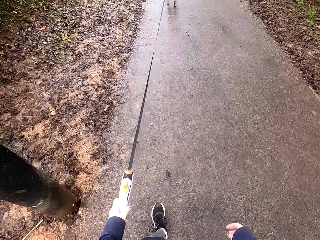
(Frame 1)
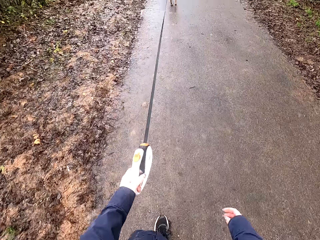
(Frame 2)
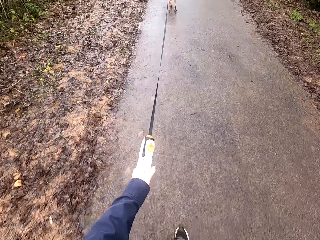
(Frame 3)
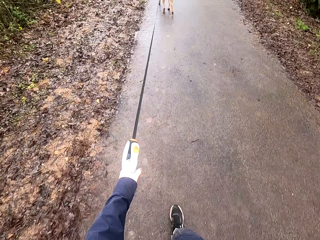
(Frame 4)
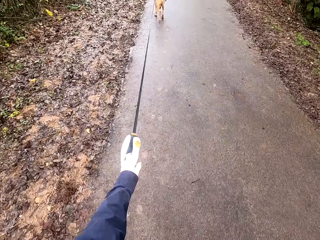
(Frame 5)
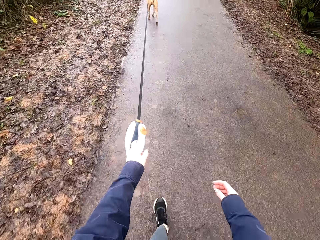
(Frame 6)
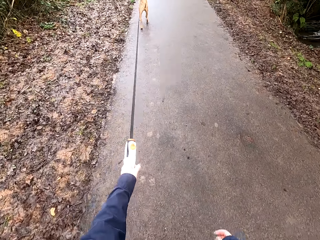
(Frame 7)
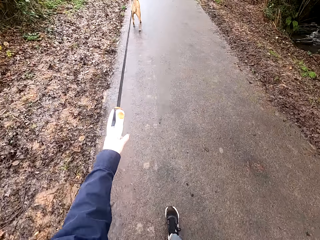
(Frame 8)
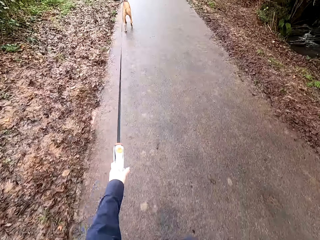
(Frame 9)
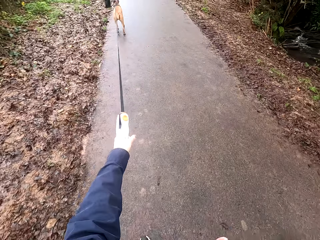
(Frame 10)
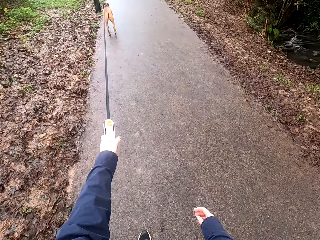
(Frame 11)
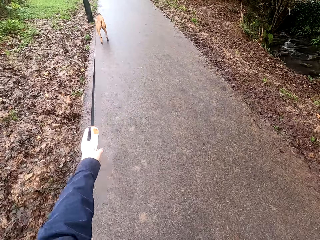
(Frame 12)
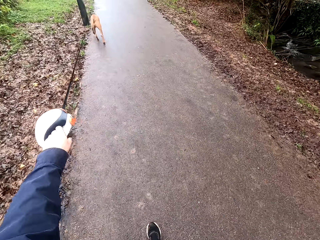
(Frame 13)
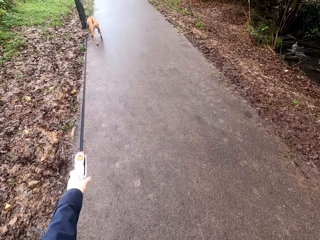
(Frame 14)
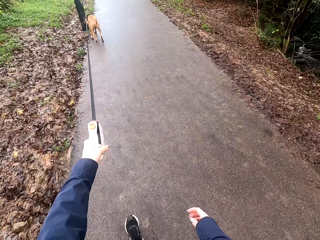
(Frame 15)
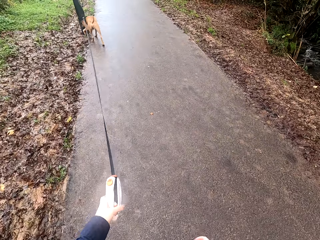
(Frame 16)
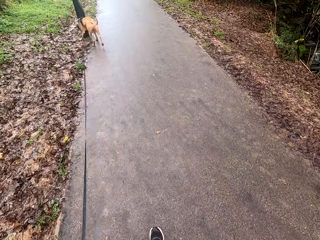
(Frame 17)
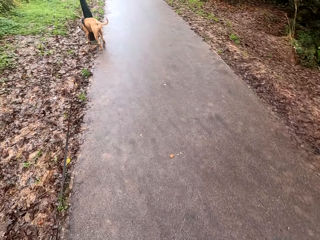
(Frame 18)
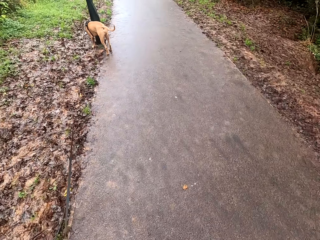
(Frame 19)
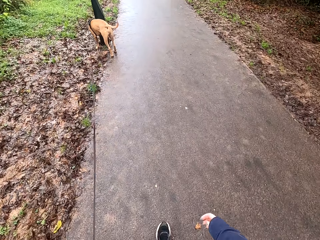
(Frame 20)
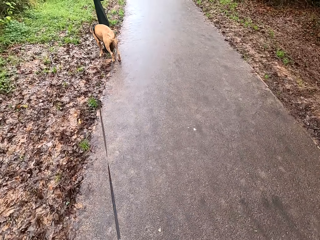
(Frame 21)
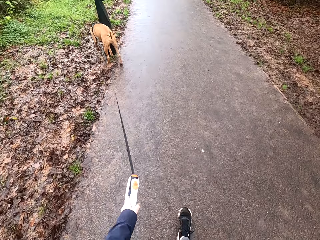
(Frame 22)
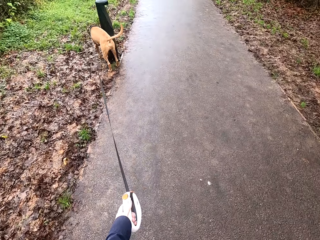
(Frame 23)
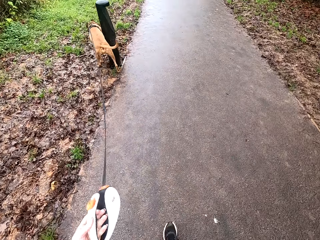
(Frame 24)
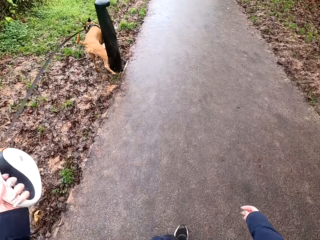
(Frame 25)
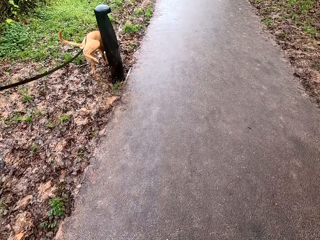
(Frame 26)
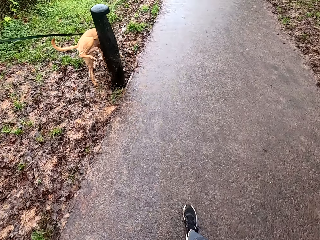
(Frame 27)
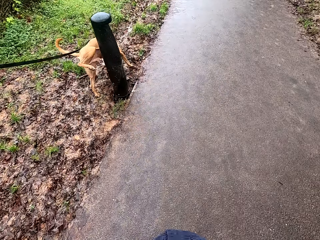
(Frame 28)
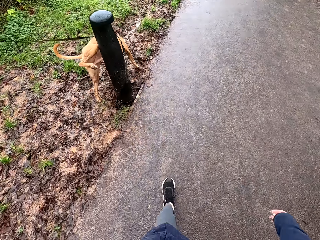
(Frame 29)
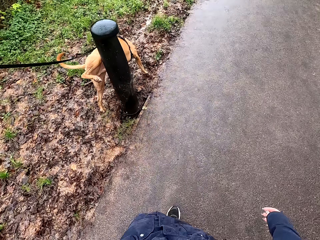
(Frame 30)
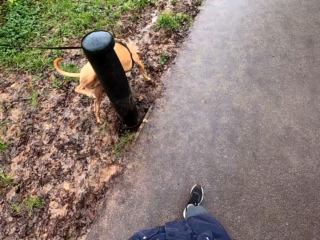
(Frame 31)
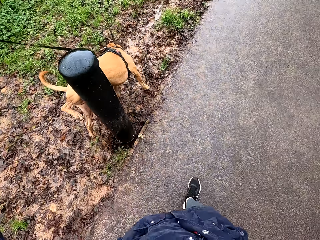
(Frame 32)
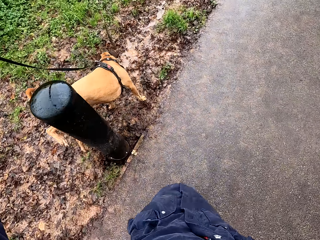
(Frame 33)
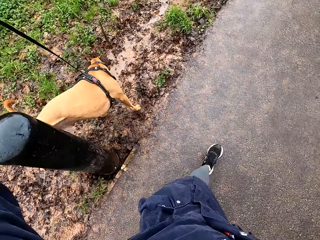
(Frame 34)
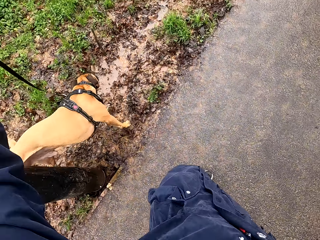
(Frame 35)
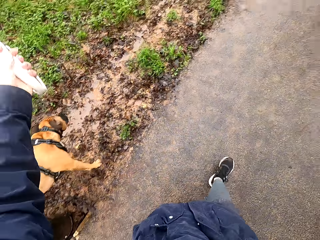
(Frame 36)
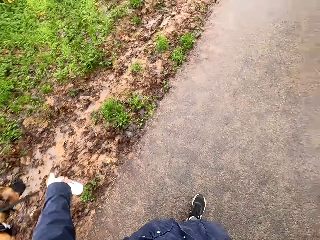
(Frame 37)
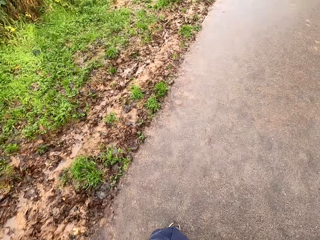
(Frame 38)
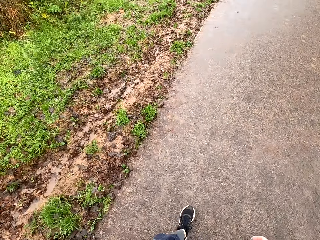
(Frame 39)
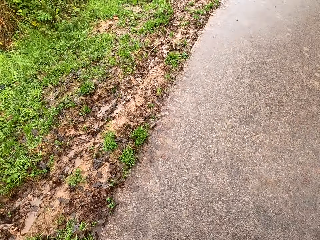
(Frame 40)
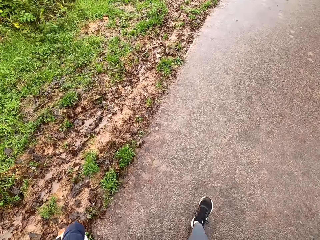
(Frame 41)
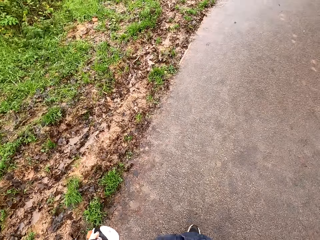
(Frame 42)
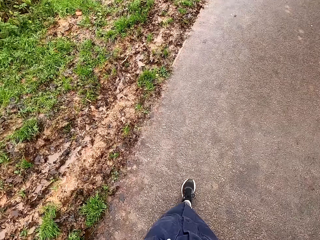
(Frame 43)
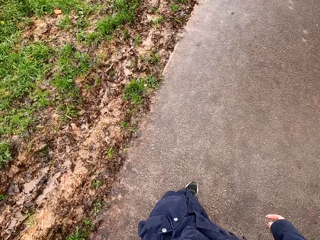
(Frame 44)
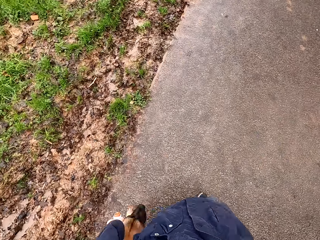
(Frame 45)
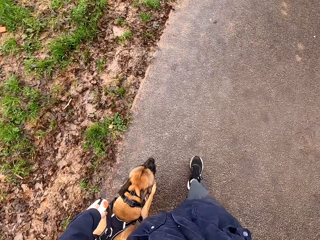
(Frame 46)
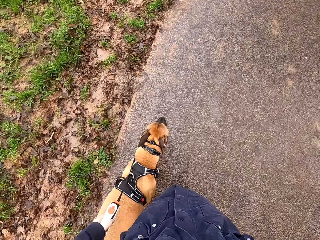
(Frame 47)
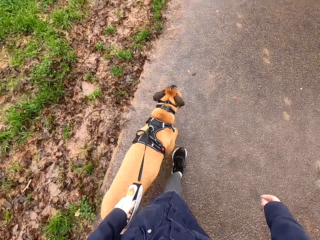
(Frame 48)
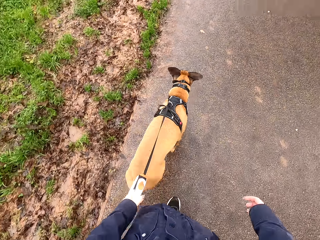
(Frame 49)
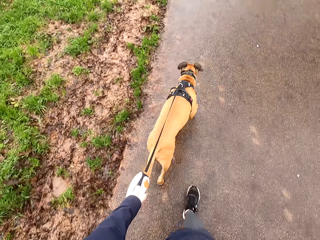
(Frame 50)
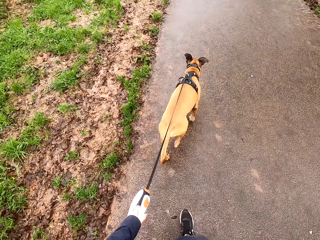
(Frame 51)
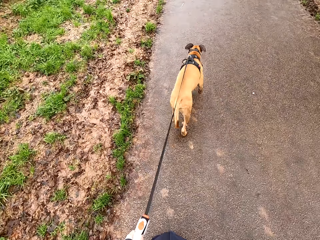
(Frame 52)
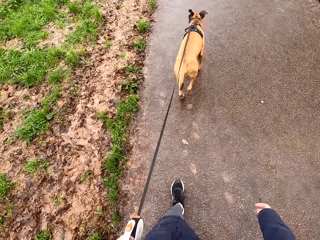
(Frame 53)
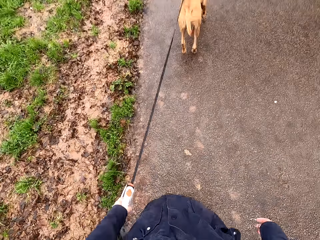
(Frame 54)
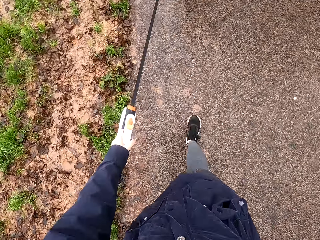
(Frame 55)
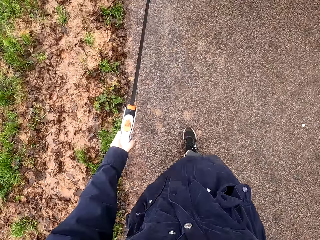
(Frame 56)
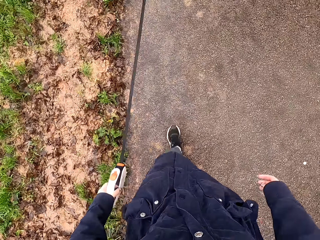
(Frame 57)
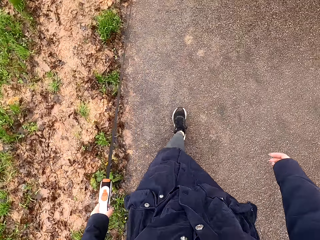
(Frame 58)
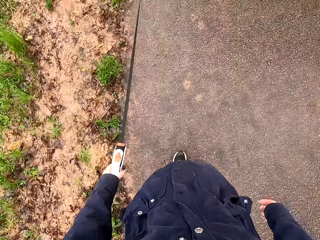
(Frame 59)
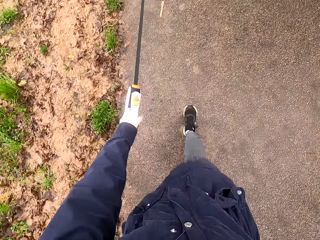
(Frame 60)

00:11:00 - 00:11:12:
The camera wearer talks to the dog.

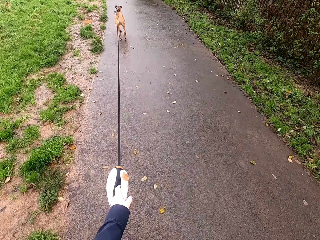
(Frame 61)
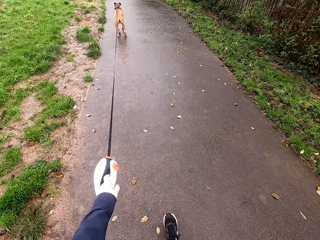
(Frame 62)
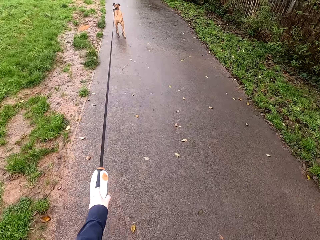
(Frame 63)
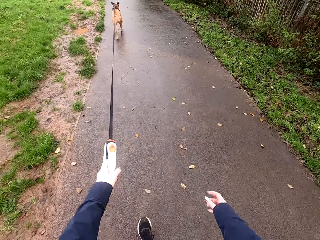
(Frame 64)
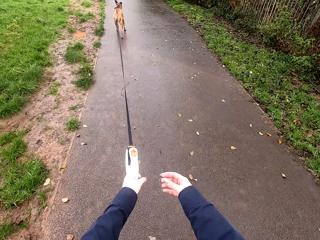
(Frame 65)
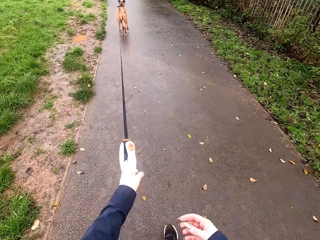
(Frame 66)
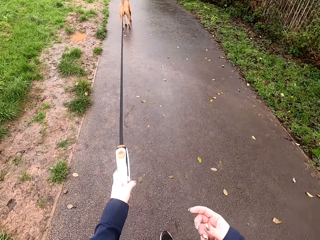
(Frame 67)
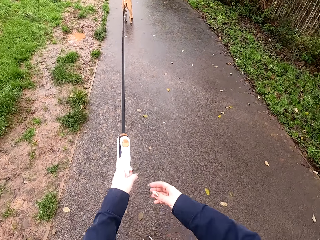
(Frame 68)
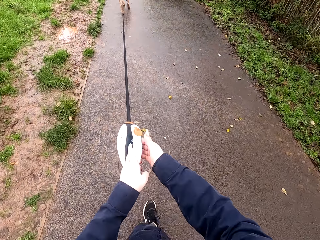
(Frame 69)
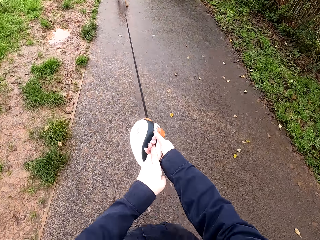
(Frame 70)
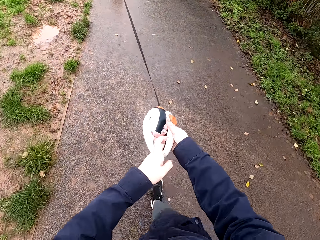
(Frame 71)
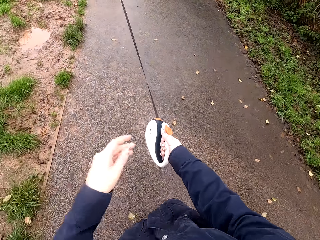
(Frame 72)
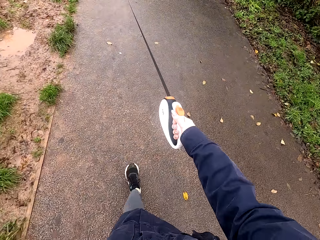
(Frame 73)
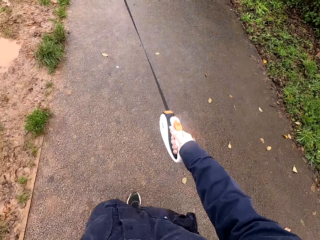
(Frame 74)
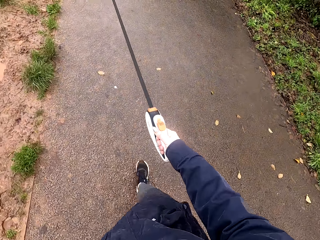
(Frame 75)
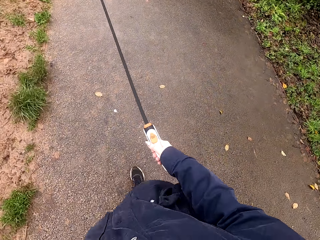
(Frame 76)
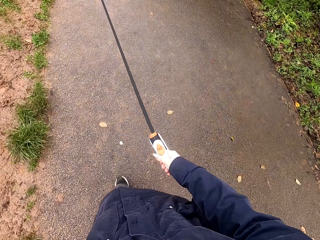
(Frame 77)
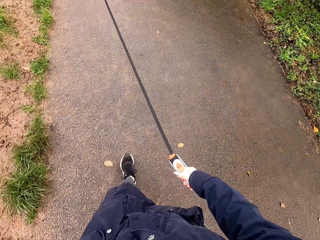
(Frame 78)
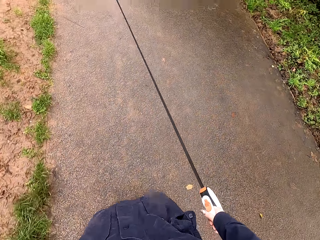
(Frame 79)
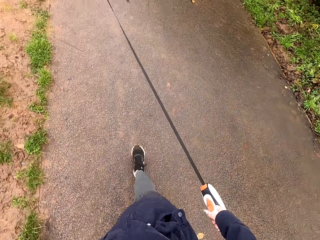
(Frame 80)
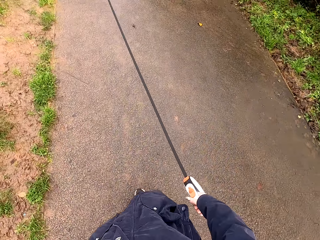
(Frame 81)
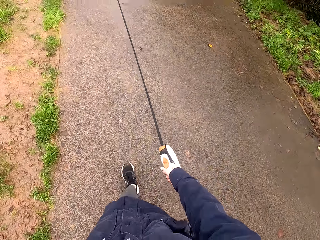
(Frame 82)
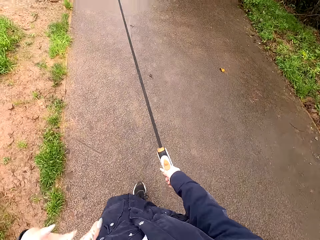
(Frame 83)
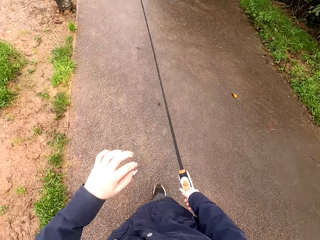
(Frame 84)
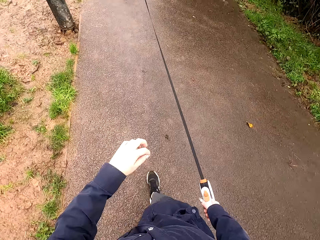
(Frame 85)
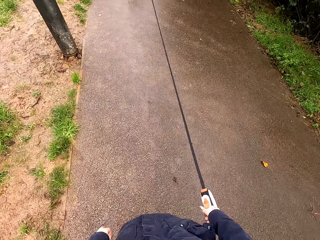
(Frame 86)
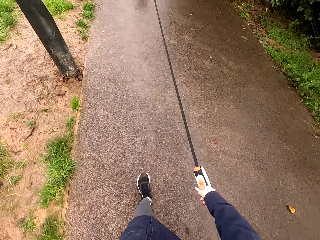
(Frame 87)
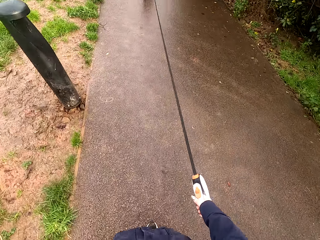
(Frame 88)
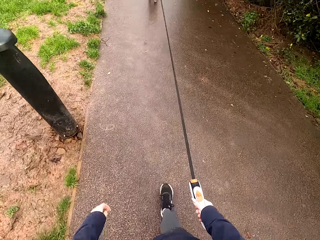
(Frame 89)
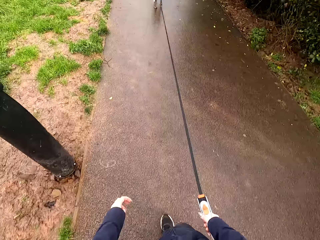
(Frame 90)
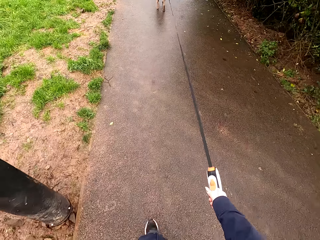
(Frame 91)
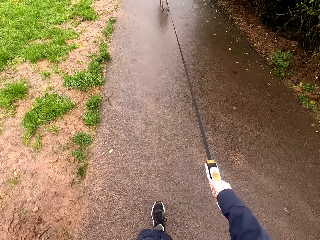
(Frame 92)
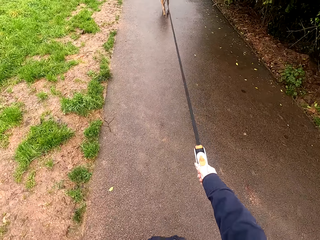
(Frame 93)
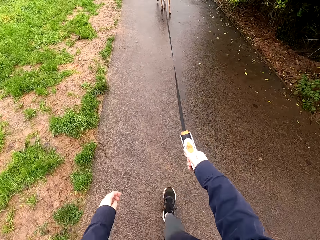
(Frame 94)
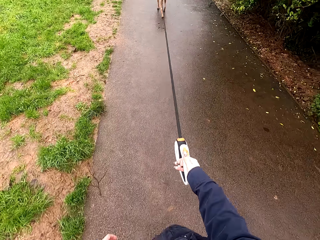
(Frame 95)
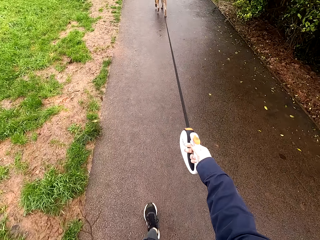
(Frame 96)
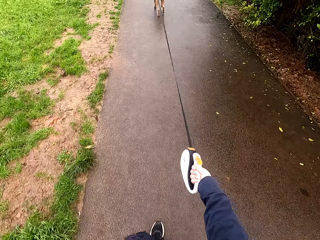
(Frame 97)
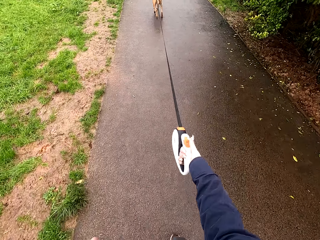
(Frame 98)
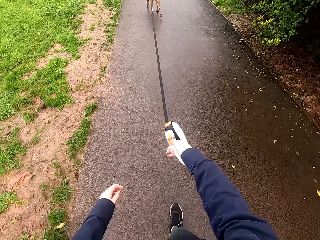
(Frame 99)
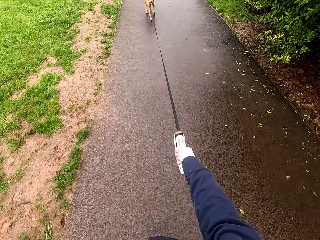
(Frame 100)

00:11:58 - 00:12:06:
The camera wearer passes the leash handle from her left hand to her right hand. She walks on the road alongside the dog with the leash handle in her right hand.

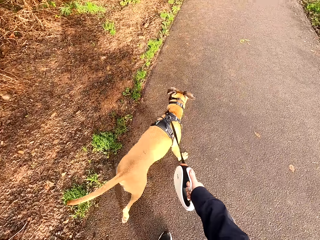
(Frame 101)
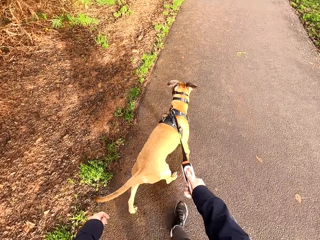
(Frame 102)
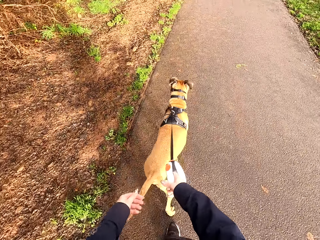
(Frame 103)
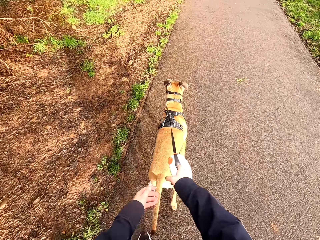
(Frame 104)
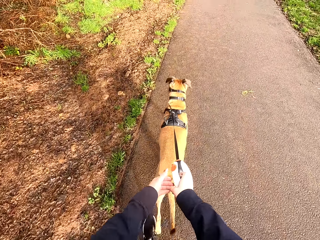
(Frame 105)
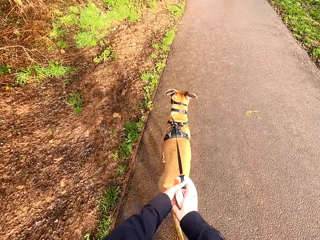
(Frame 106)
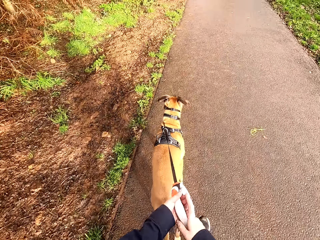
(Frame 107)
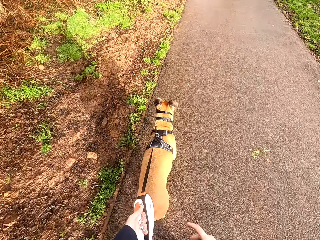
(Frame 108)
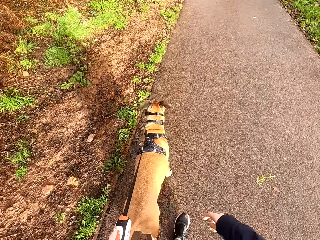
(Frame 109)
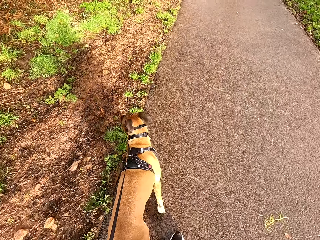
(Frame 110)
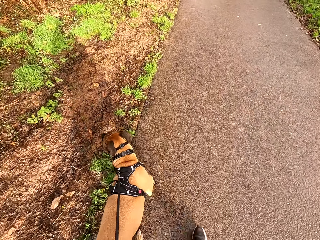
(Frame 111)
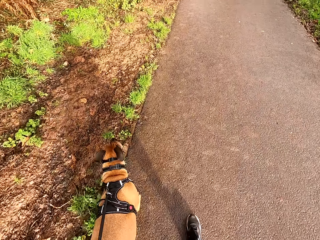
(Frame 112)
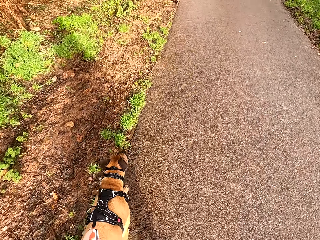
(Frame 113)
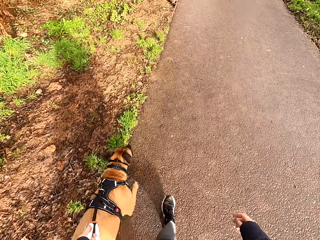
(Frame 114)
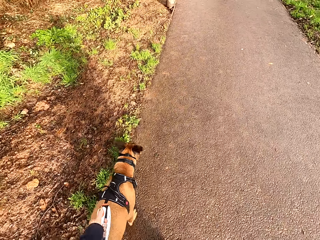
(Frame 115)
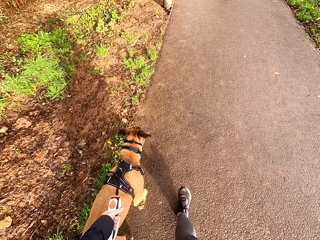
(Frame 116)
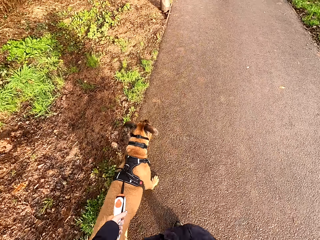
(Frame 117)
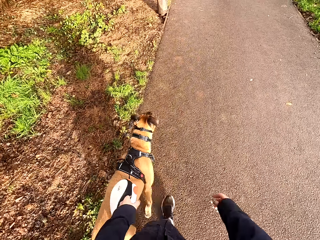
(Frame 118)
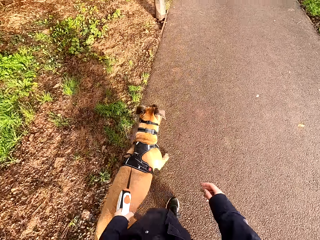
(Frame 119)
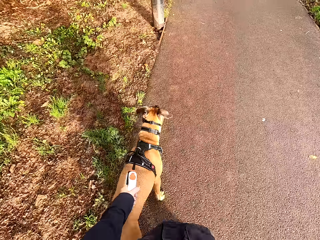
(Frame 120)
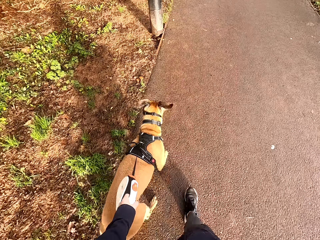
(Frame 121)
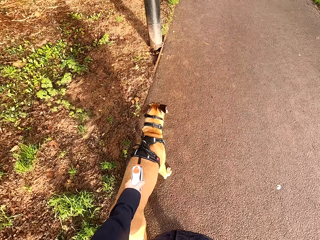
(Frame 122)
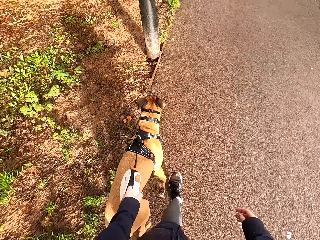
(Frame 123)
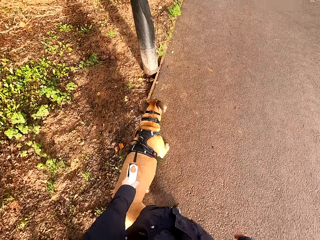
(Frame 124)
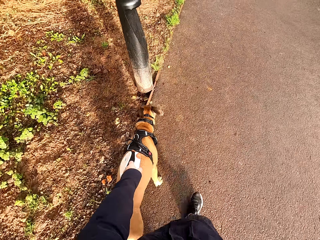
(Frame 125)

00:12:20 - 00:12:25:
The camera wearer passes the leash handle from her right hand to her left hand. She walks on the road alongside the dog with the leash handle in her left hand.
